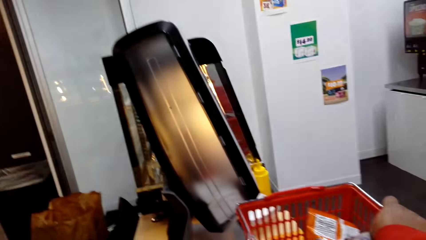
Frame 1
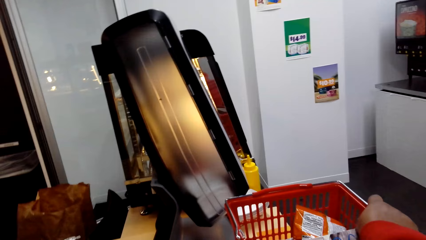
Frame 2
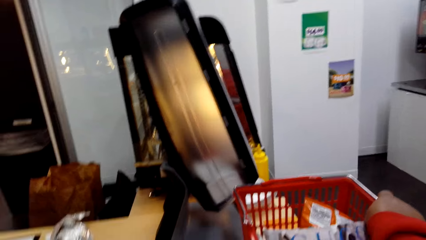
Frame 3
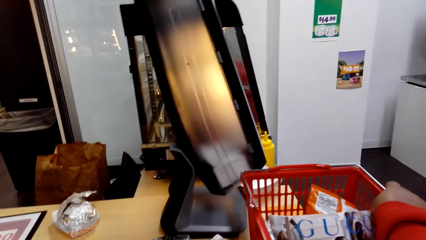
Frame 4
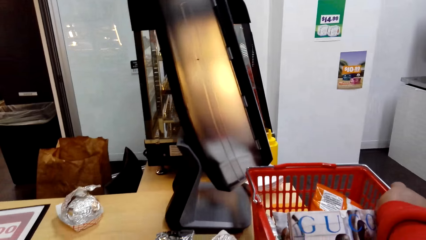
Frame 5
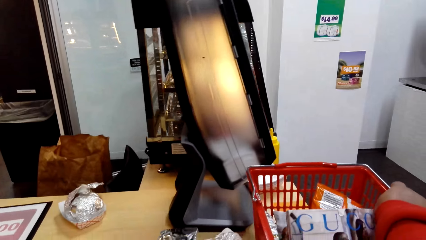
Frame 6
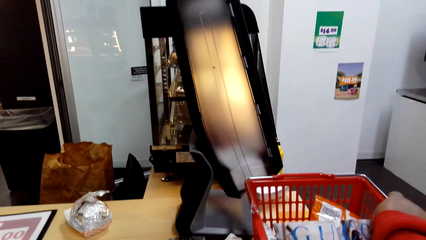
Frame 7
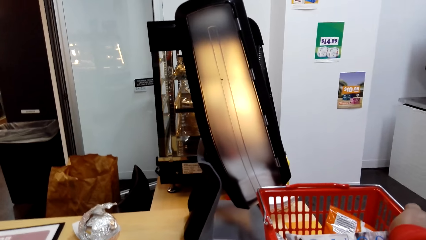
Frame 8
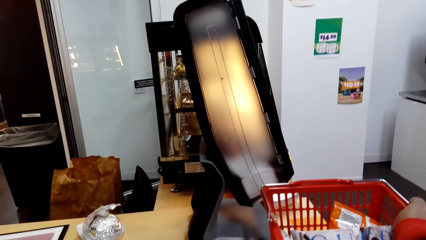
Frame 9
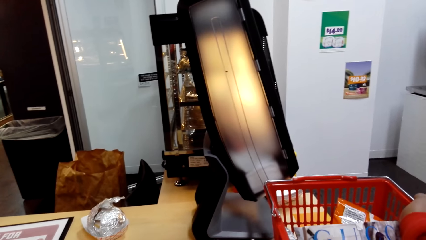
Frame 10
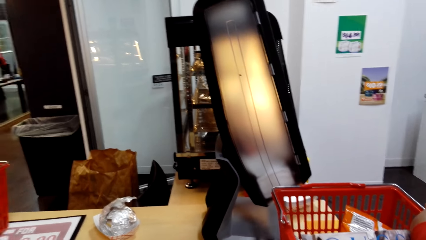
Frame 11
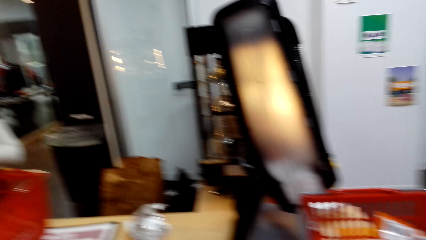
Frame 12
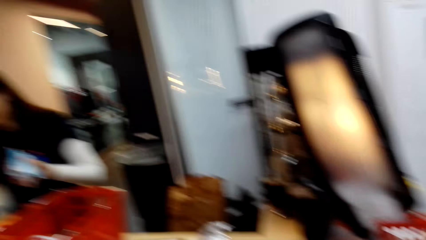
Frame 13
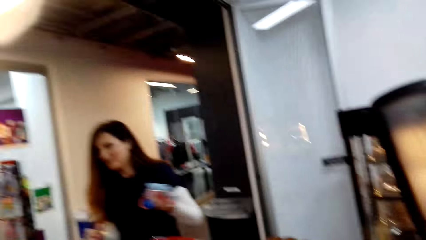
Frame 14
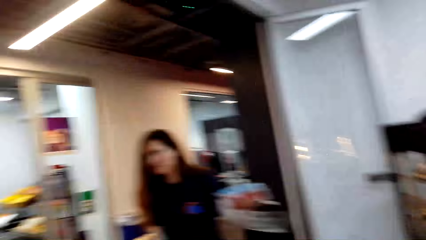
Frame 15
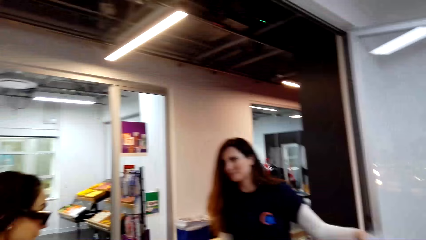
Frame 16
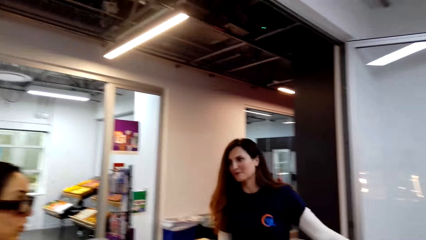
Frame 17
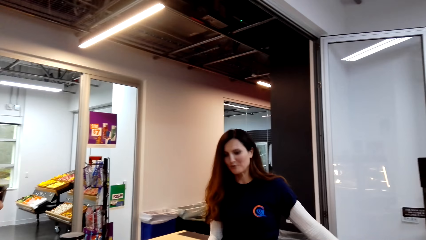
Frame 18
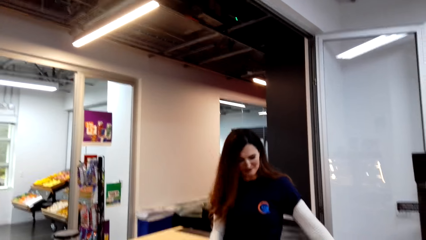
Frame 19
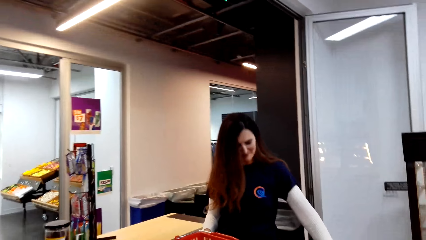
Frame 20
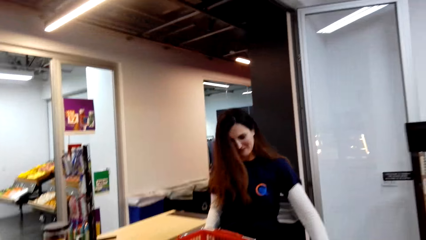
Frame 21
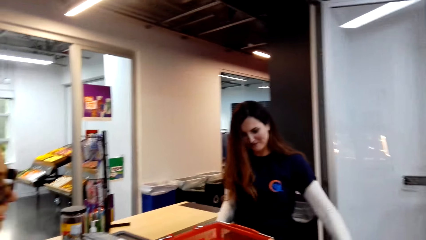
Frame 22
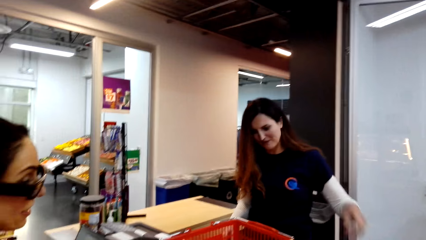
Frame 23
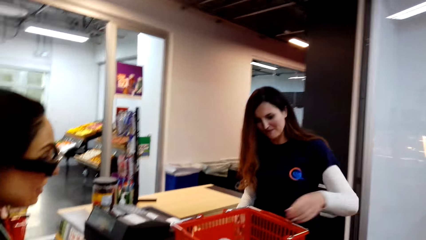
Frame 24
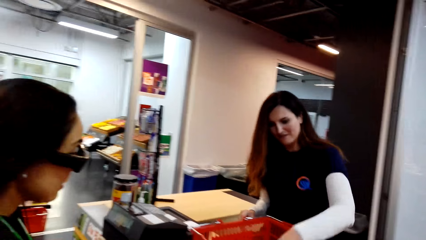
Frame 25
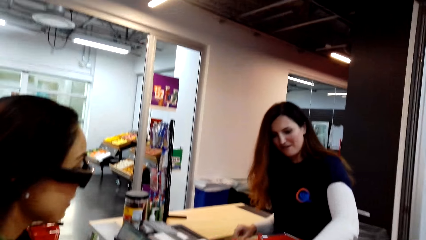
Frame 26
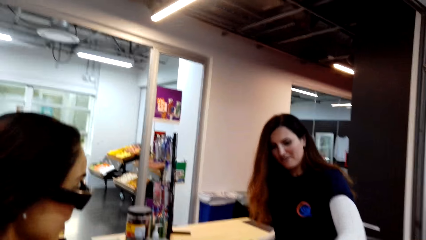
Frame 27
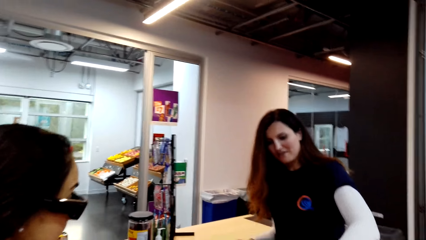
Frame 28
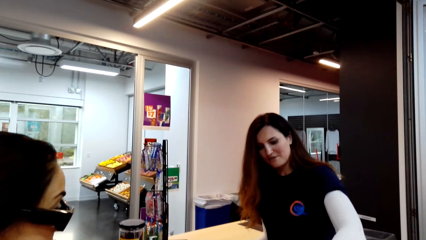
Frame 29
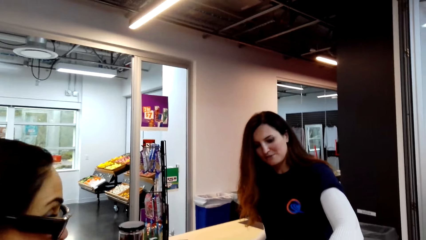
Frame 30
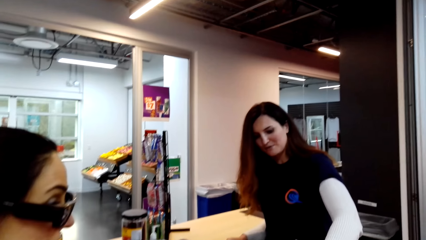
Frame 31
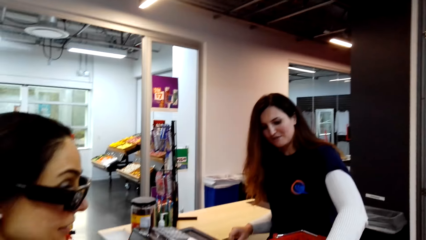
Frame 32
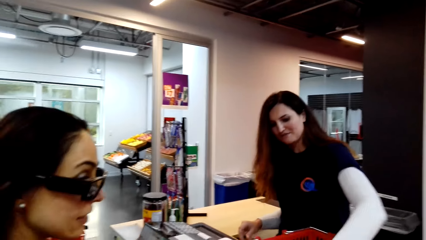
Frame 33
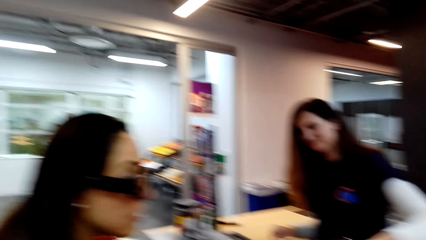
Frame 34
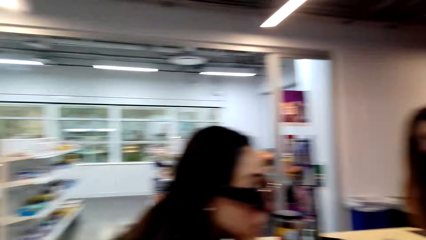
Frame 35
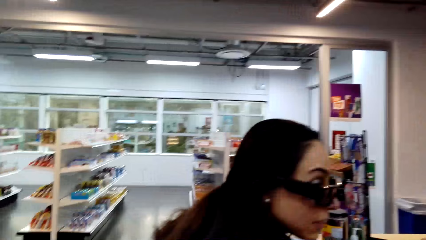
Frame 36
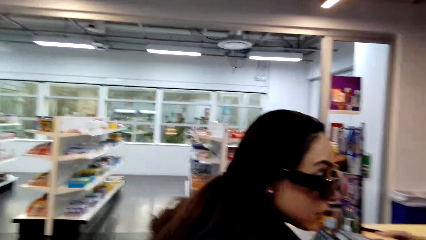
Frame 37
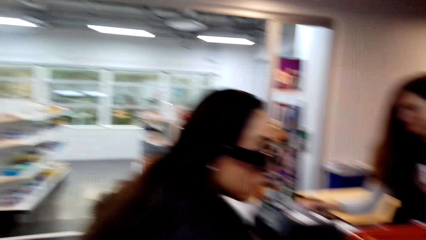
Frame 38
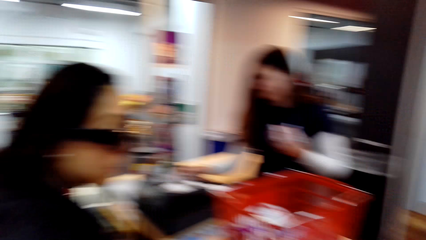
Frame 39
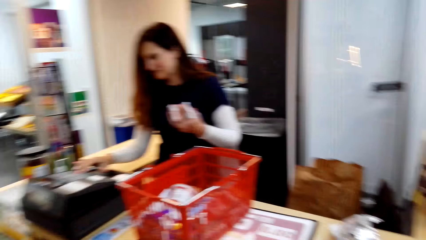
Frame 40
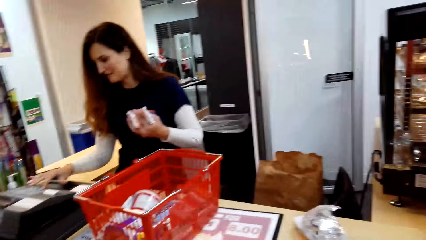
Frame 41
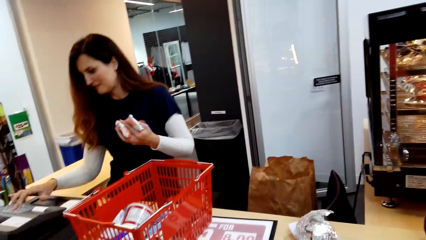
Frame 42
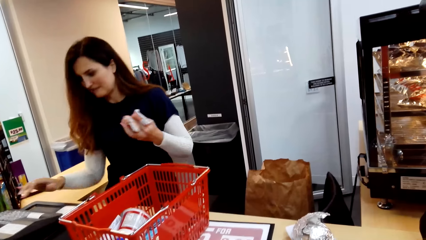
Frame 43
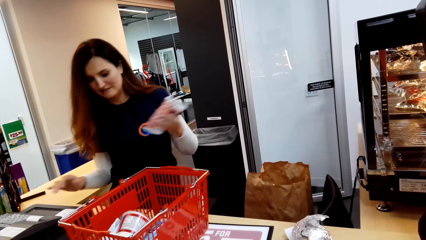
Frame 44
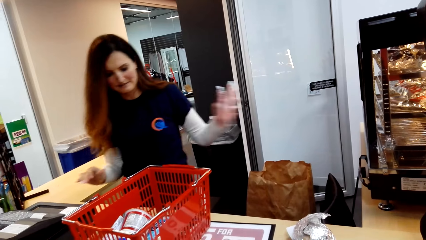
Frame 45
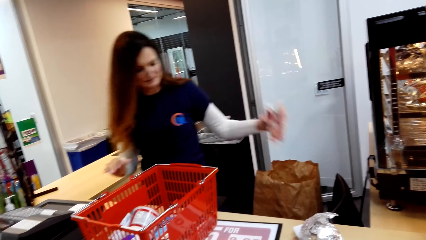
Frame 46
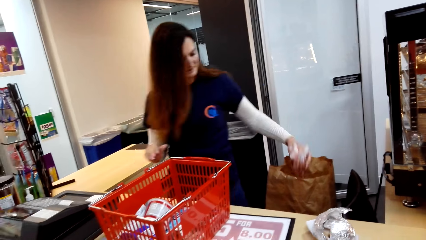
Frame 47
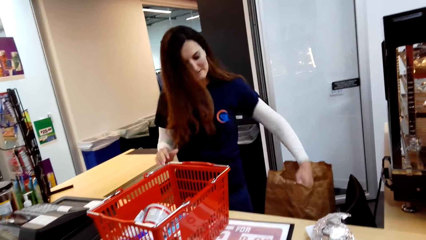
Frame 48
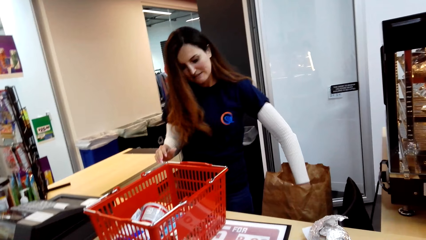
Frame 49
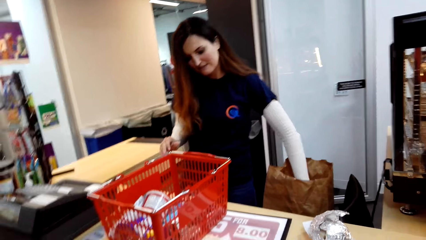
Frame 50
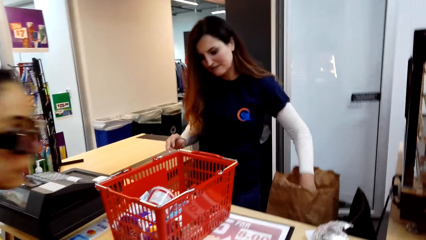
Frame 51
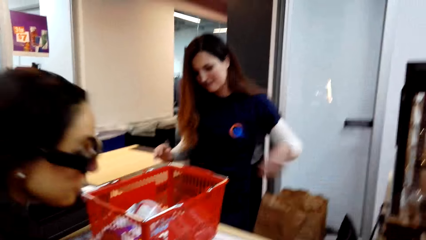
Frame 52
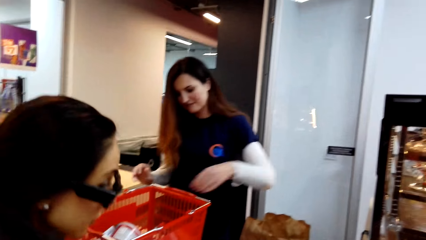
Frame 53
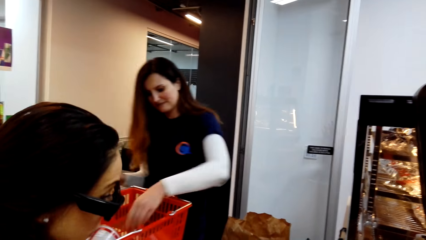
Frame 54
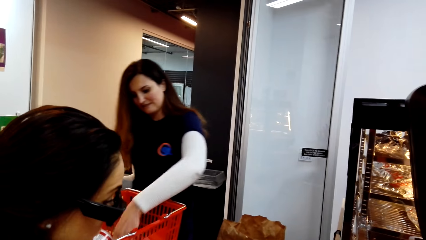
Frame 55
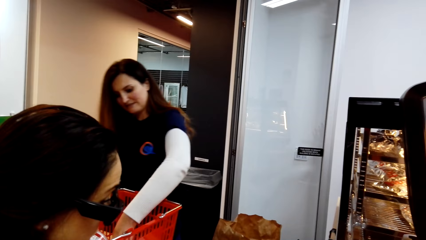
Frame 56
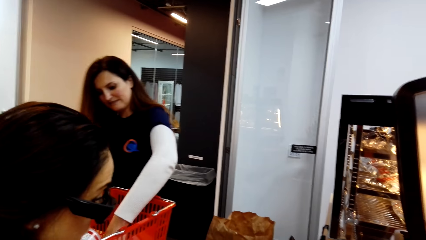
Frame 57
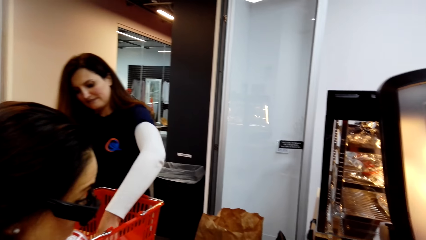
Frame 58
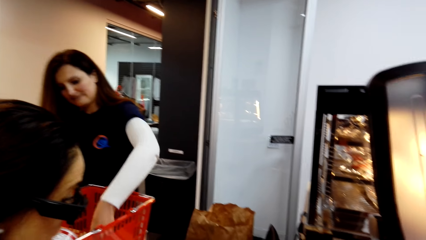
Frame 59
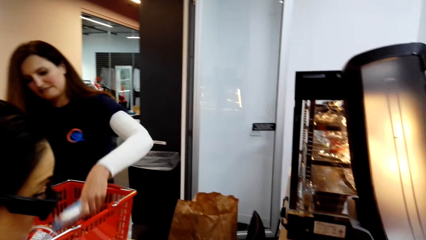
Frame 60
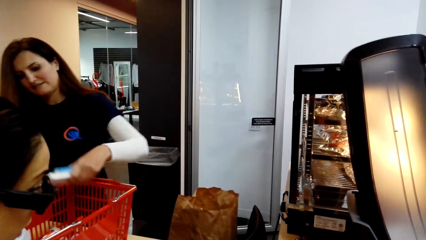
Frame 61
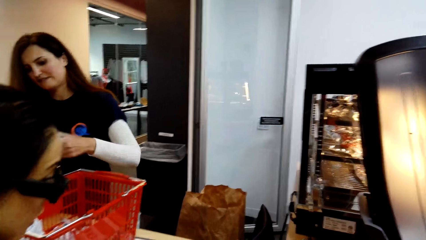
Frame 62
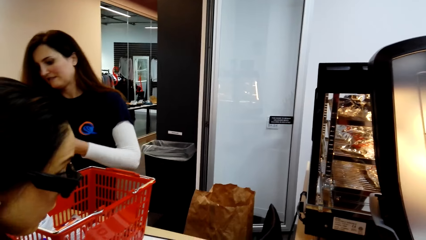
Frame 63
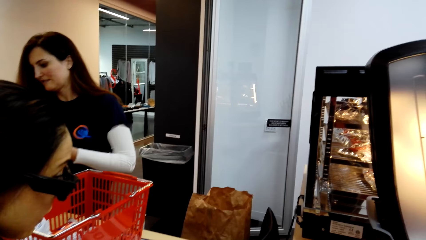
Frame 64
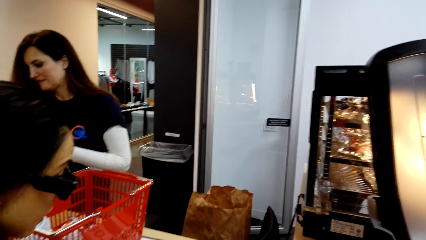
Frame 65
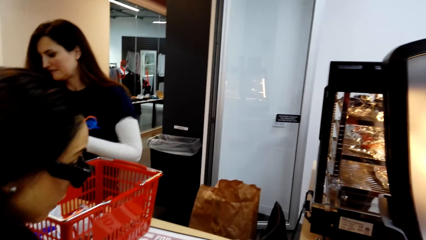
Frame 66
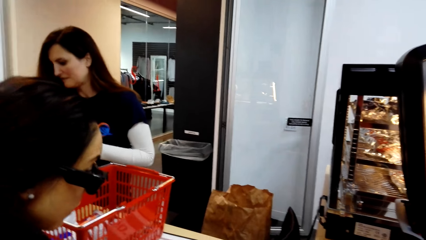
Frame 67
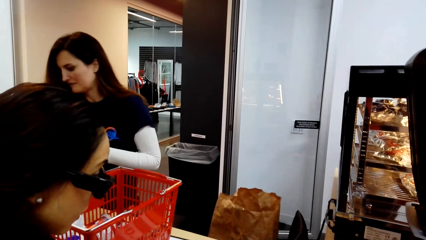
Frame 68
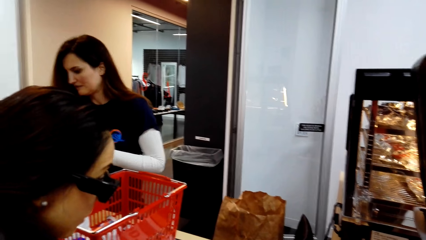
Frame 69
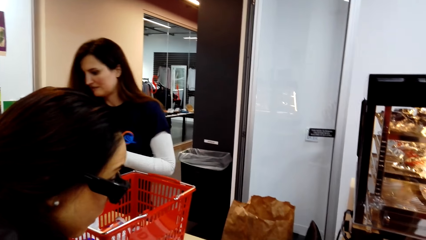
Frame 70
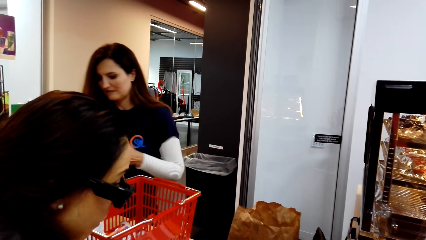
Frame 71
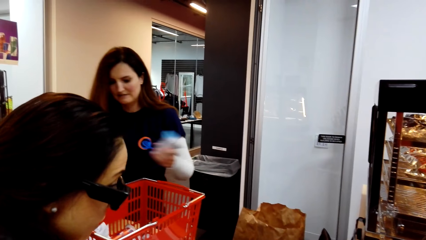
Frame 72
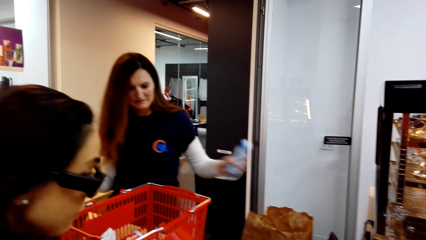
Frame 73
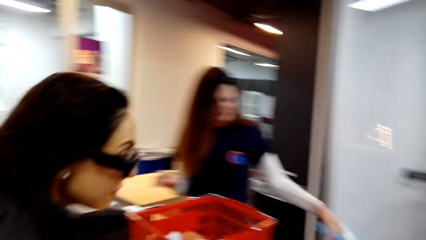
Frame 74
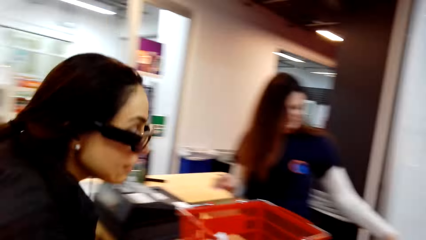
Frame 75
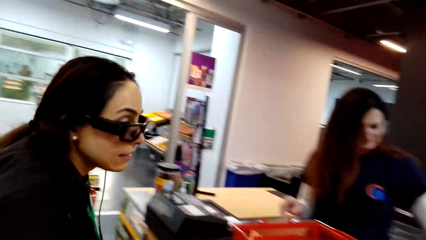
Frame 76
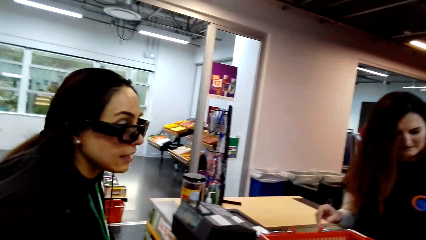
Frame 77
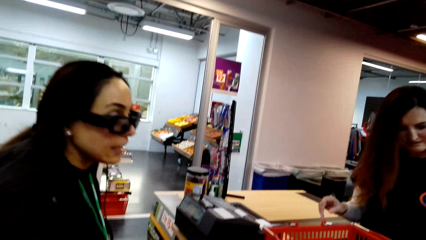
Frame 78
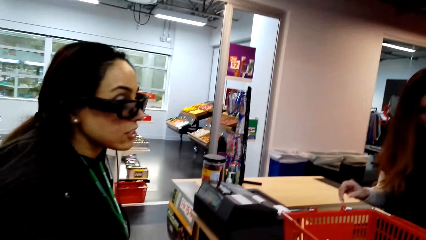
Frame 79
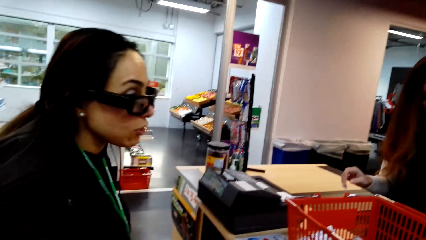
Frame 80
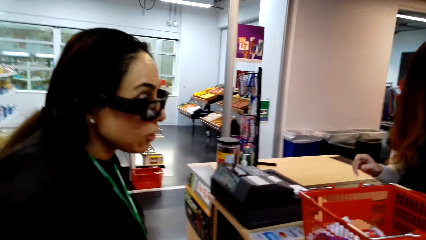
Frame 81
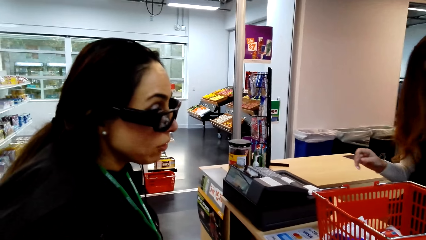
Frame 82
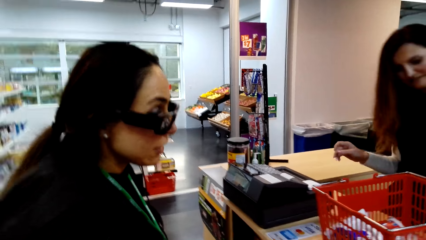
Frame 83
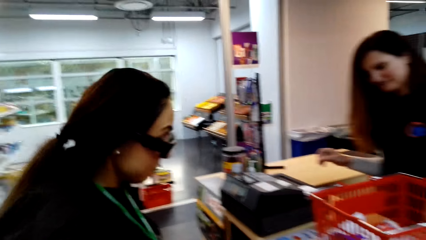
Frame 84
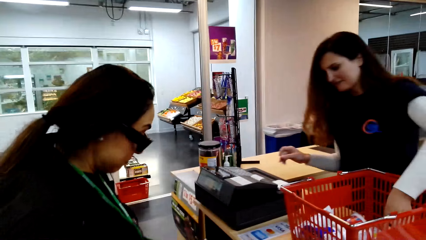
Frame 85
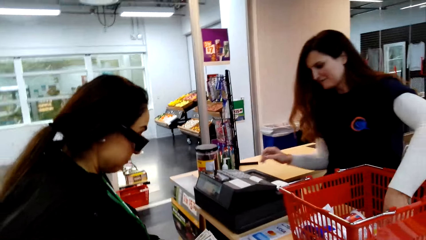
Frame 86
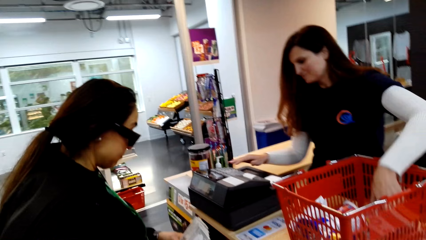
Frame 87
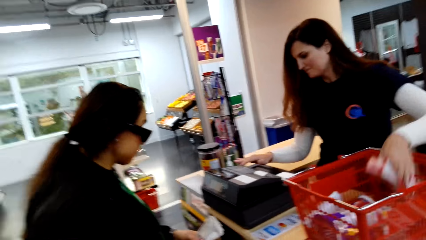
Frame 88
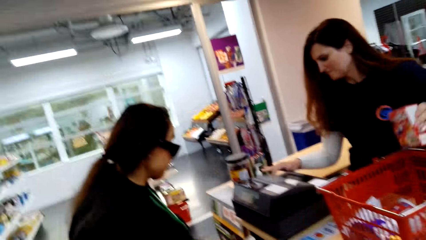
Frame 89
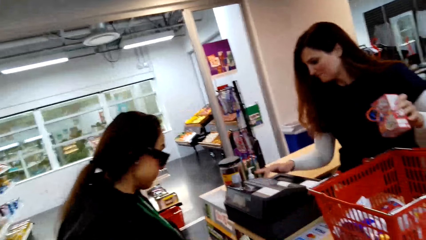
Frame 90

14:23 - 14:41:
A cashier enters the price of the goods in the machine. A woman scans the items. Another woman converses with the camera wearer.
